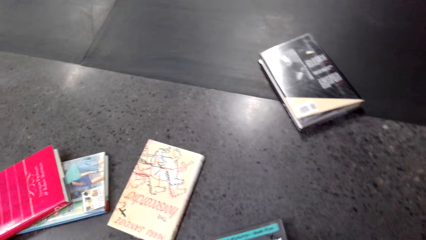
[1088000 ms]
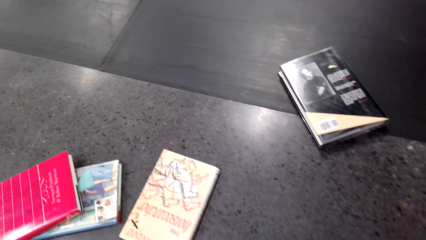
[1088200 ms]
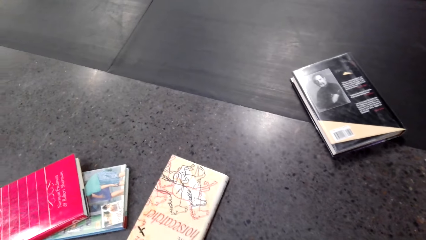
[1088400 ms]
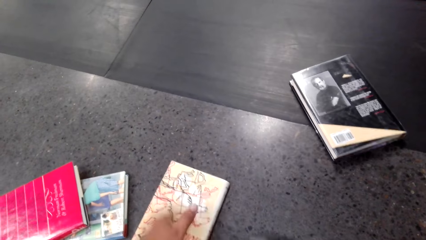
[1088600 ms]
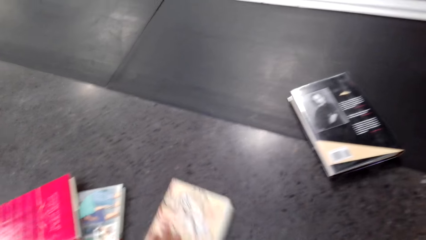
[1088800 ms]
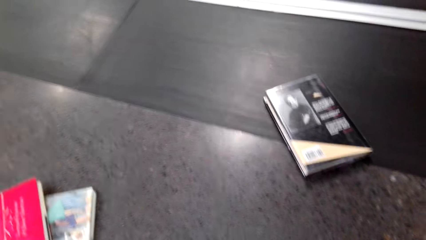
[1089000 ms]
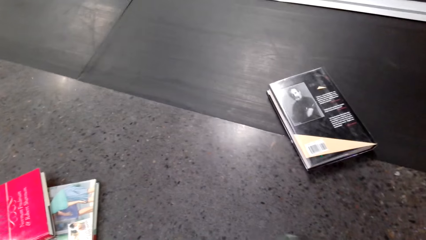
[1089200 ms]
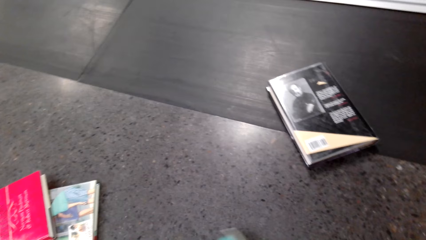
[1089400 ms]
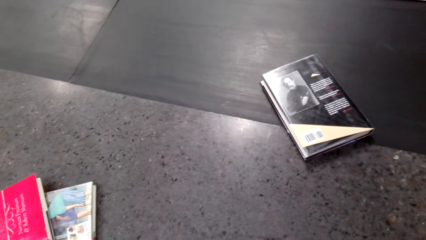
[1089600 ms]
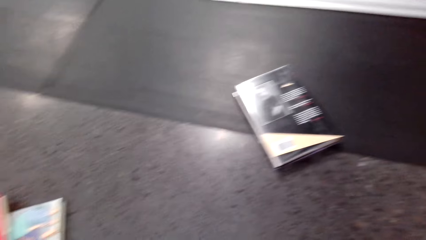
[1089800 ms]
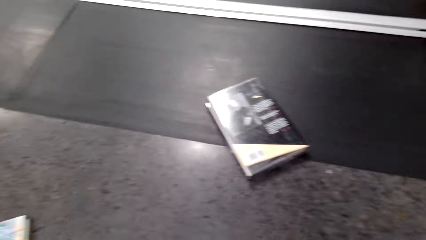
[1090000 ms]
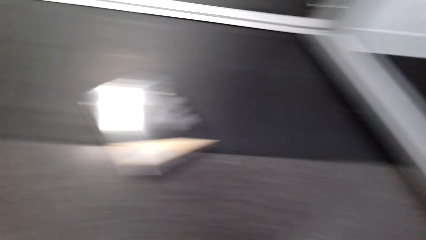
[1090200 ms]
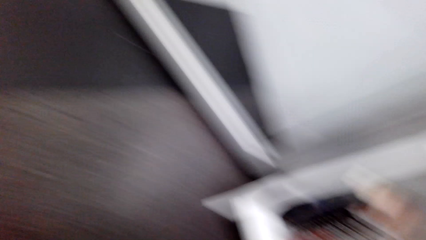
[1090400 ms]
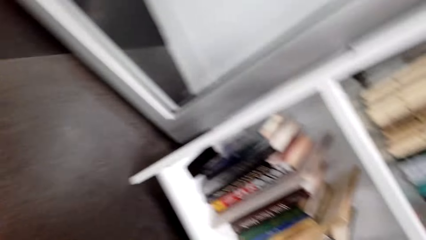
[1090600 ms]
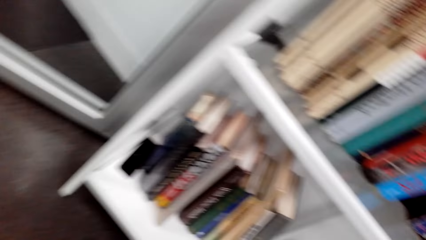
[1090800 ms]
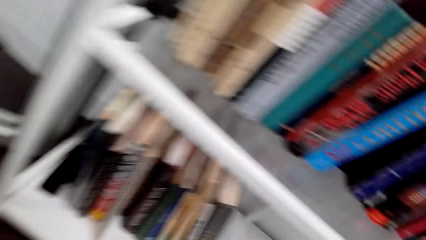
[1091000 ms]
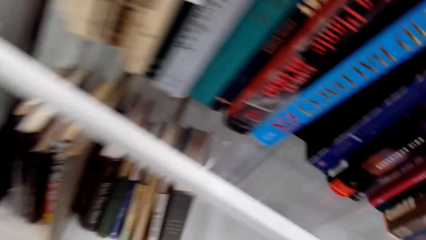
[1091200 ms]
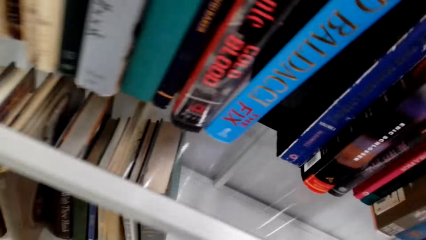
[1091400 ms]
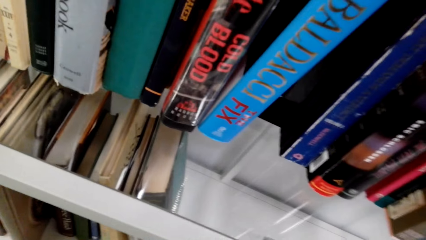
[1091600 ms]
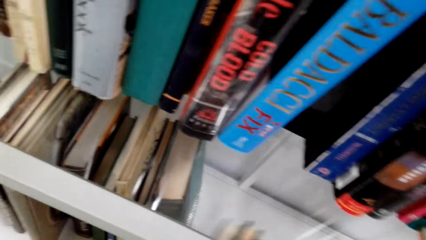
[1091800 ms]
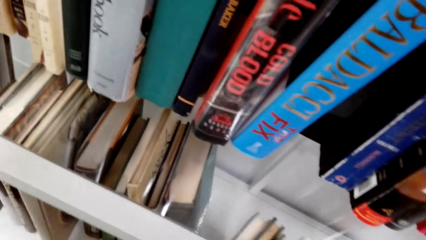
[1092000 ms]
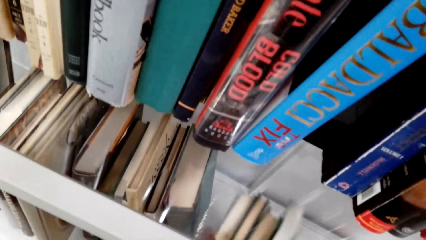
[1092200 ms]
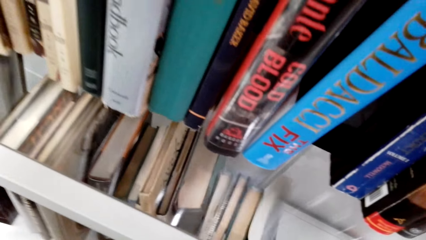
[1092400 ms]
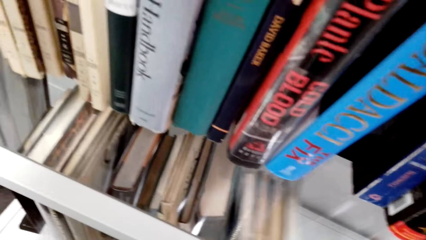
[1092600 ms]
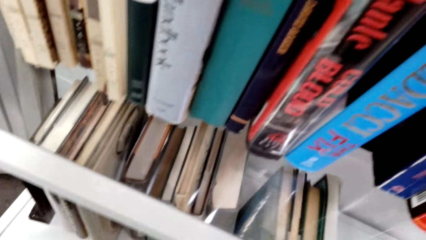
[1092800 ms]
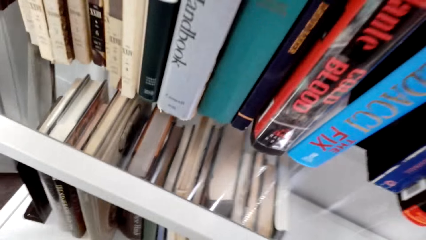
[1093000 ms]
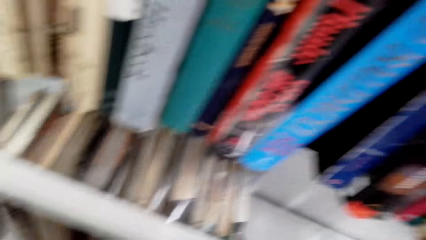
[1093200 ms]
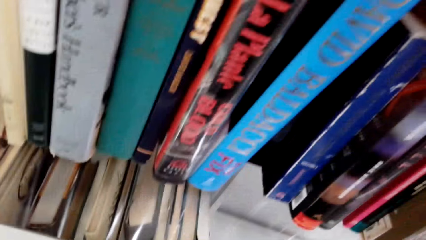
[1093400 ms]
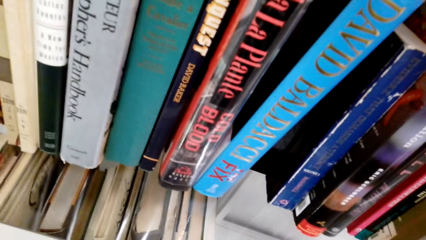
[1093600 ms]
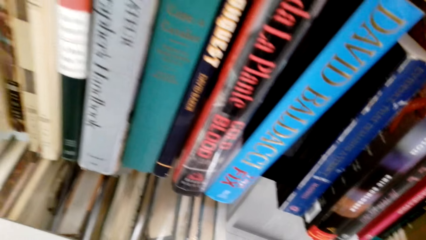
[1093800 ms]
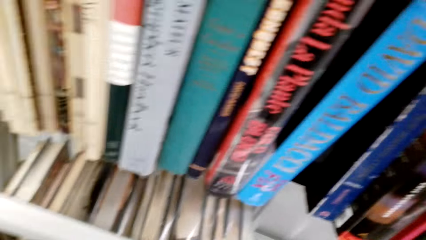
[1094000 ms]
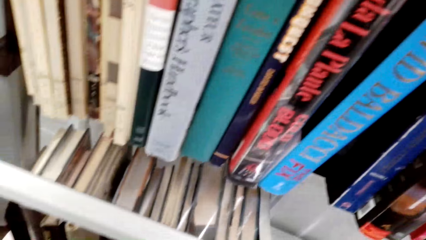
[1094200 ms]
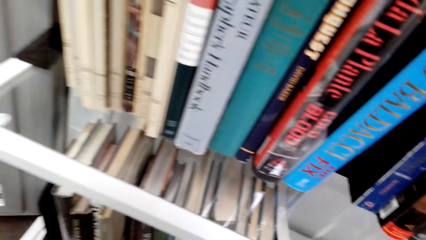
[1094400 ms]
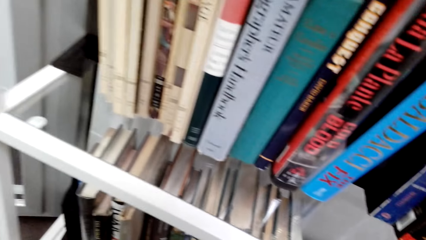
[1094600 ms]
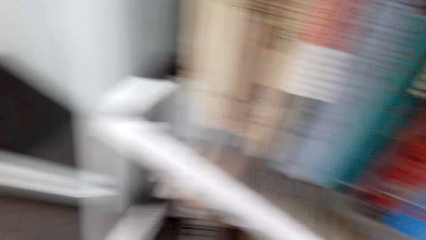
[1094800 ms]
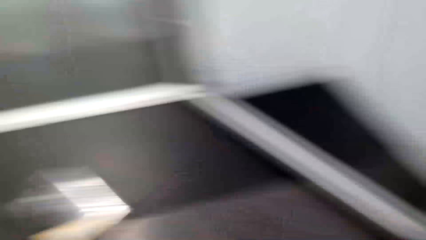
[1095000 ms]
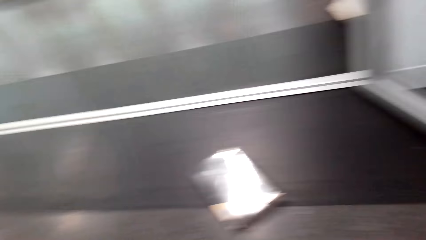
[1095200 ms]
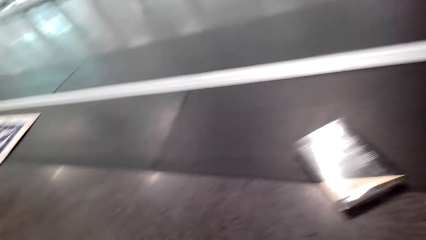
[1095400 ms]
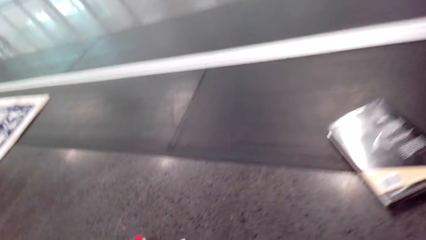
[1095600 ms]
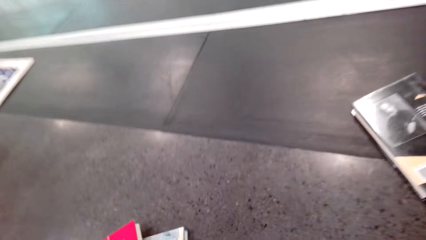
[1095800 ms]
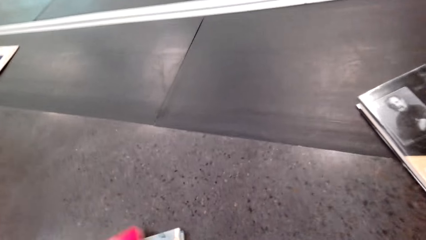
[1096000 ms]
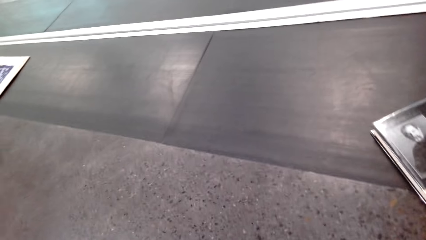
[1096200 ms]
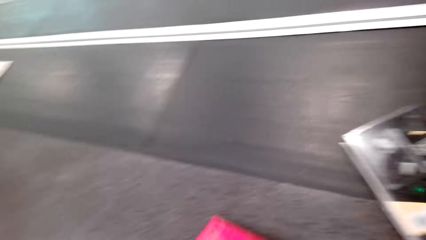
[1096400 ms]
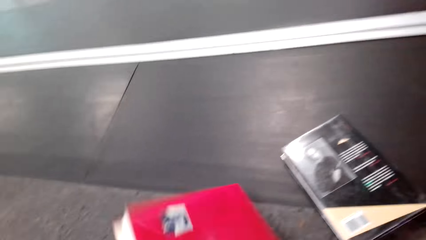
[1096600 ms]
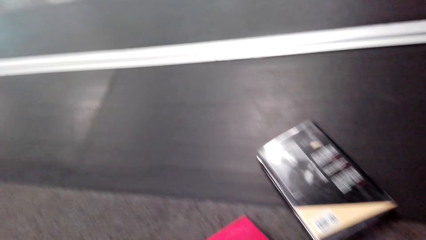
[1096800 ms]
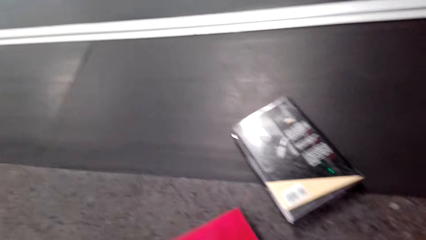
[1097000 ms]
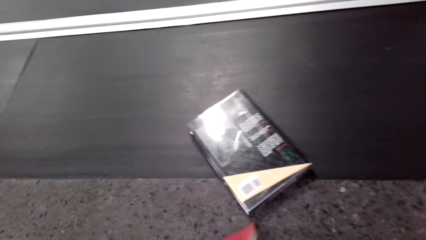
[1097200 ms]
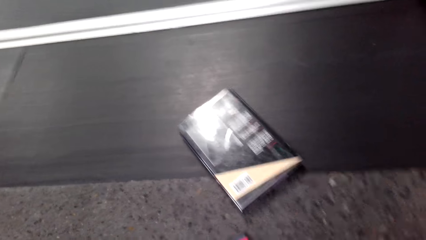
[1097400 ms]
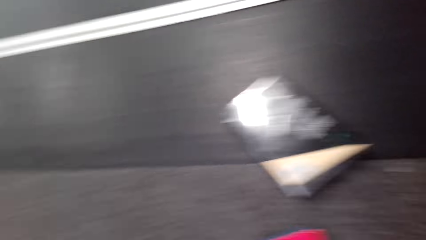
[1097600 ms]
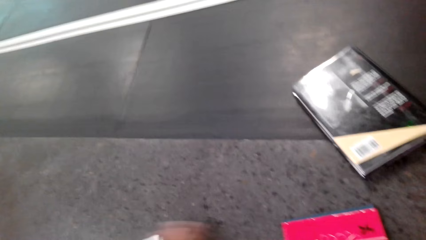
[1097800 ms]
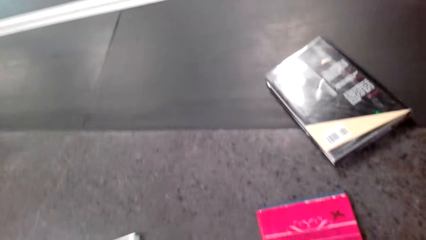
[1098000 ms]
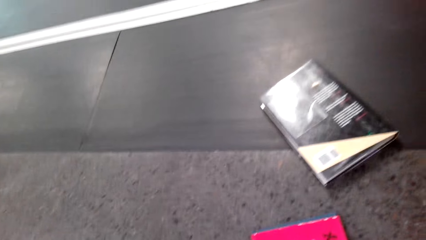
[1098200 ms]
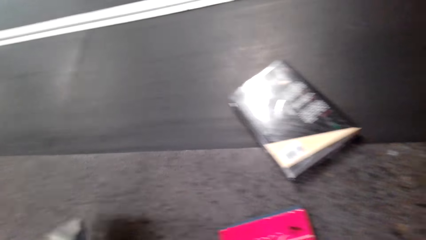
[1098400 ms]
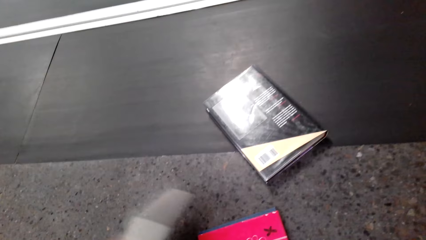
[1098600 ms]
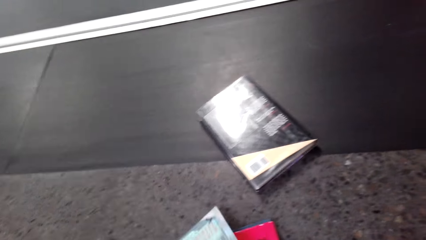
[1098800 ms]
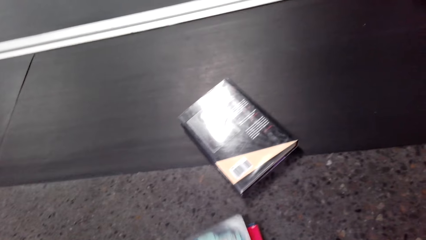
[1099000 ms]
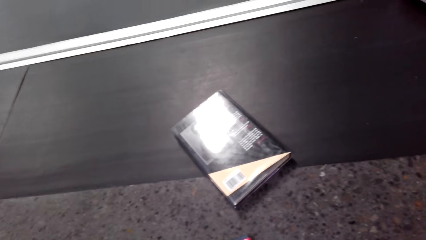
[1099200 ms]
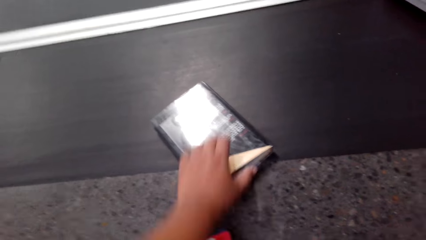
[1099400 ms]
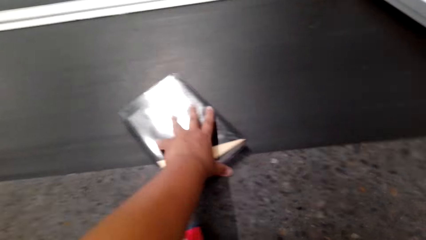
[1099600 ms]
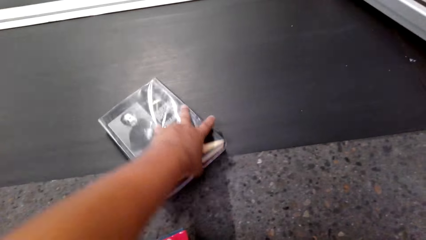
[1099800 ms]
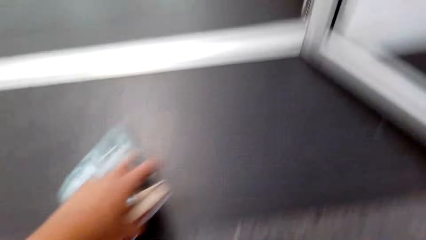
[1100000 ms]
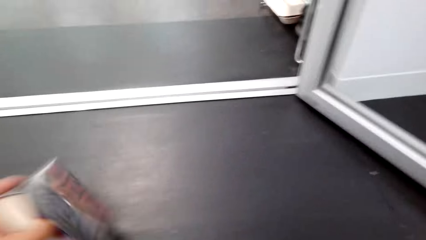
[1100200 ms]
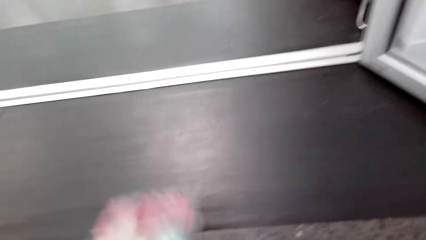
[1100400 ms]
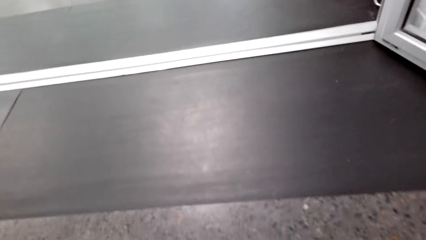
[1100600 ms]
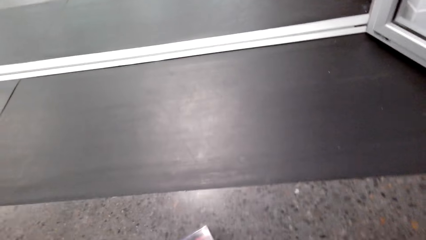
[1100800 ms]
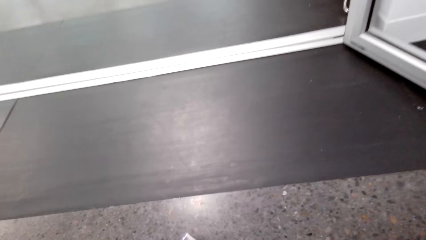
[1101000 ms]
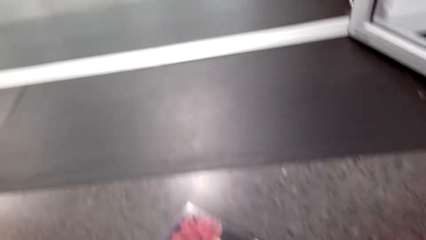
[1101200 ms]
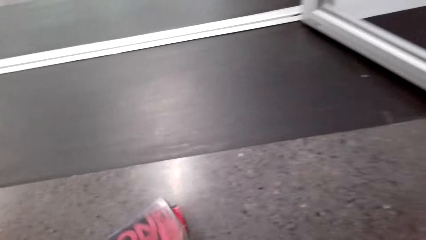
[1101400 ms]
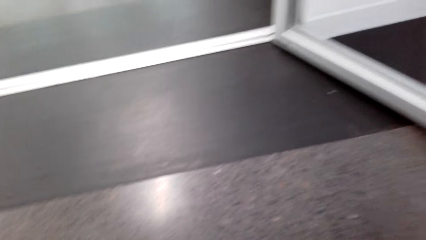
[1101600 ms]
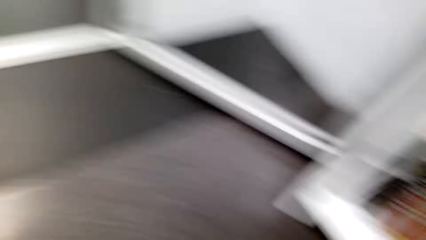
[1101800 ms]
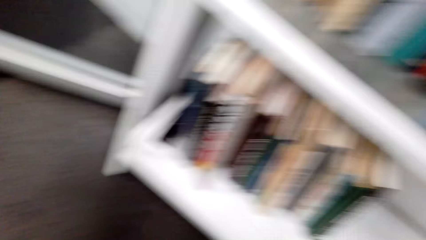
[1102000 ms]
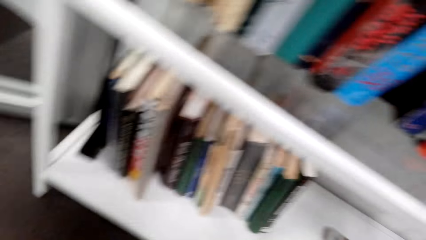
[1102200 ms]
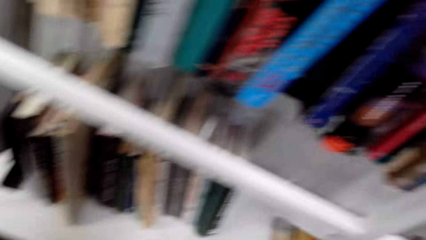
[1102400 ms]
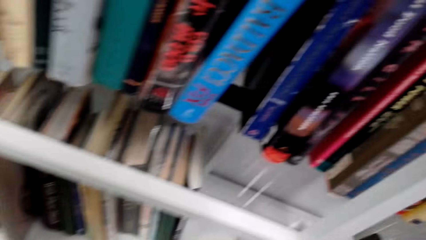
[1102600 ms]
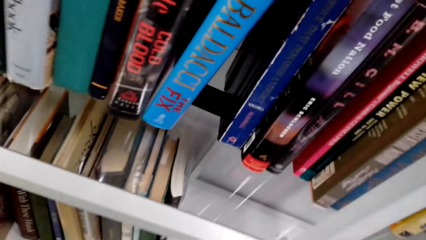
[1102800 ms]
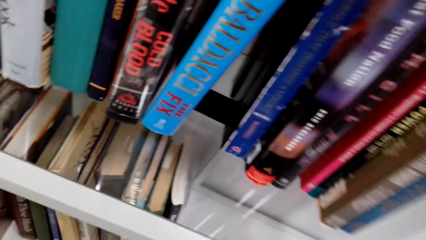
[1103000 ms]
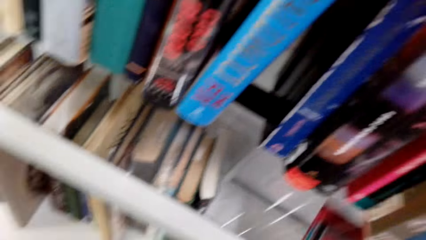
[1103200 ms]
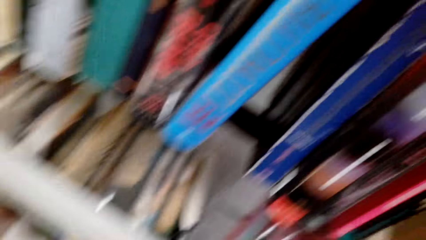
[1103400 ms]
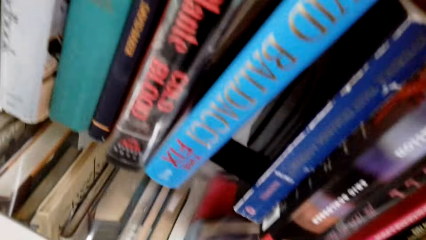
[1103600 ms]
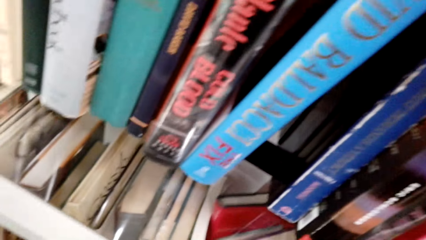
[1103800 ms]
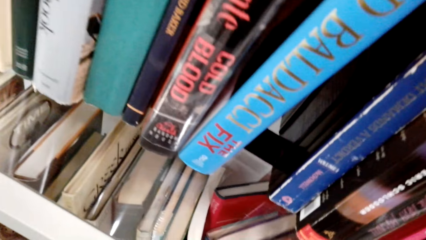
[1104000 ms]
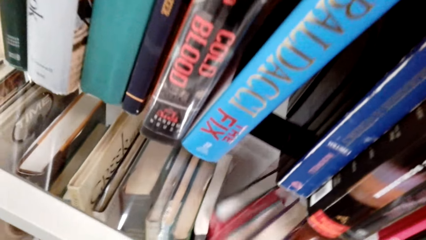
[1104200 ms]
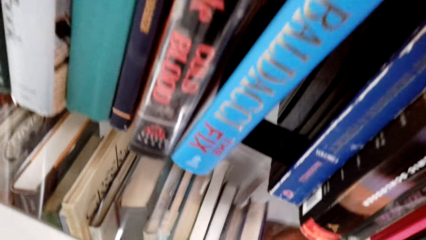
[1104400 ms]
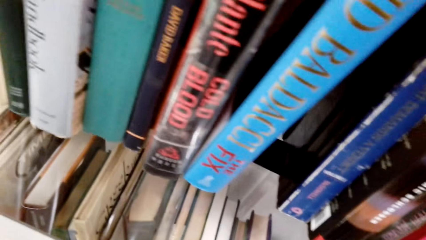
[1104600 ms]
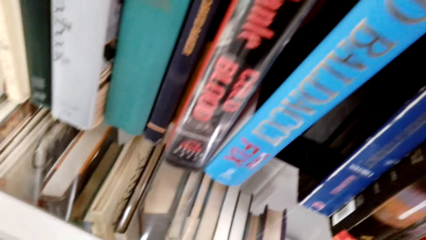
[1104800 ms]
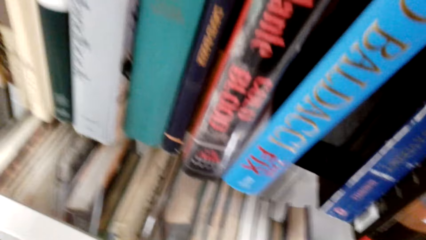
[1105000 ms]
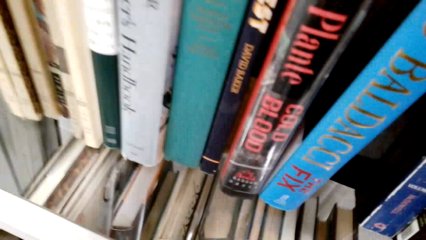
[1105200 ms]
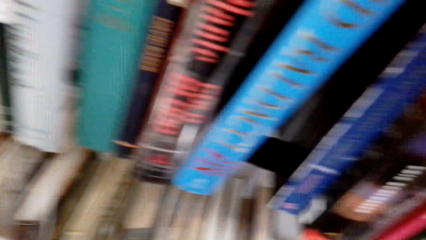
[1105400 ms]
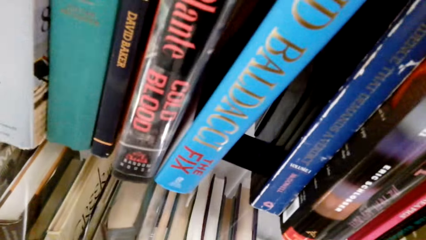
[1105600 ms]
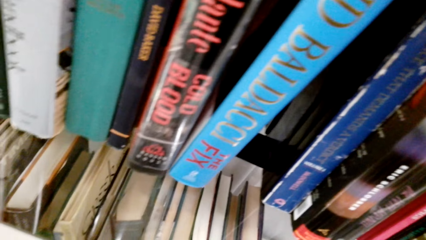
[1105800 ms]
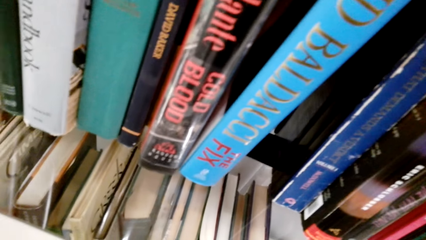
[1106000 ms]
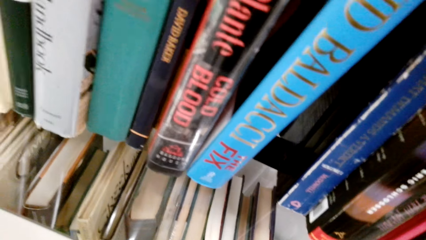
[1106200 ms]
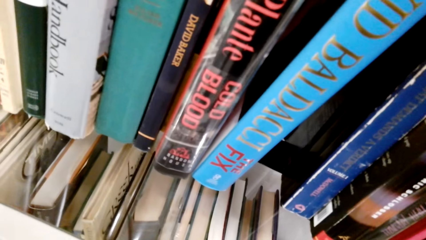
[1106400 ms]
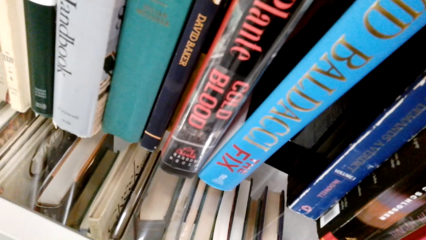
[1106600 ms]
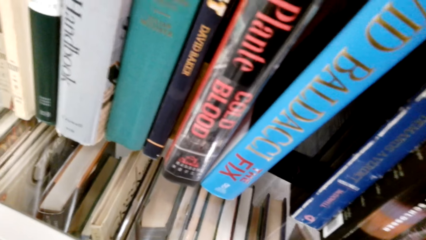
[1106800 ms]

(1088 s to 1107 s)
The camera wearer walks in the room. They arrange books on the shelf. They walk in the room. They pick books from the shelf or the floor. They walk in the room. They arrange the books on the shelf.
